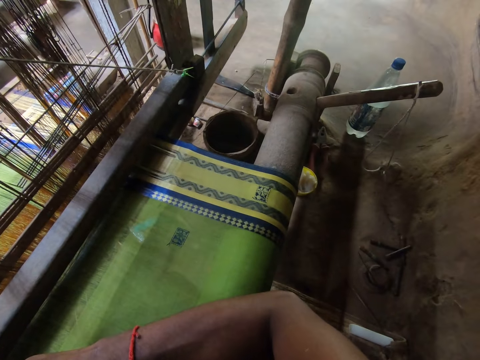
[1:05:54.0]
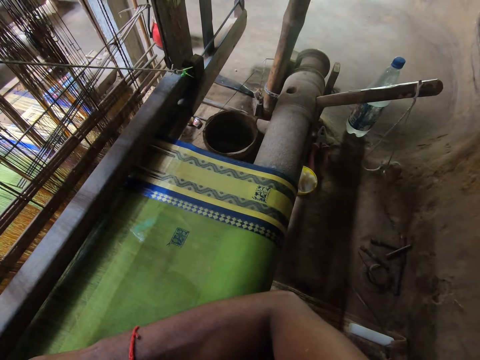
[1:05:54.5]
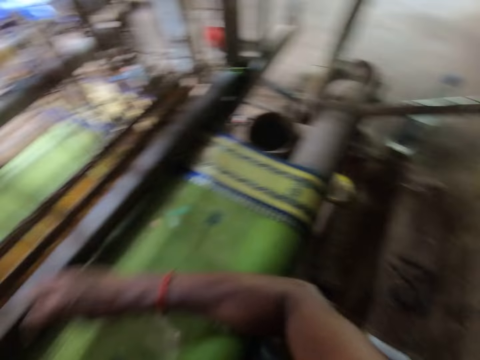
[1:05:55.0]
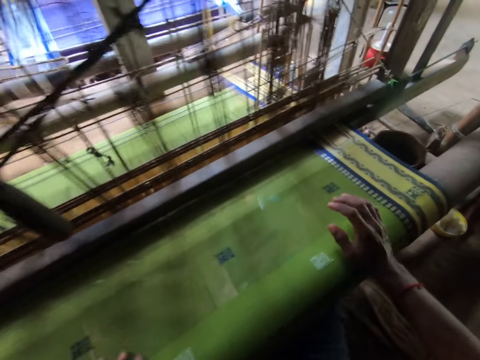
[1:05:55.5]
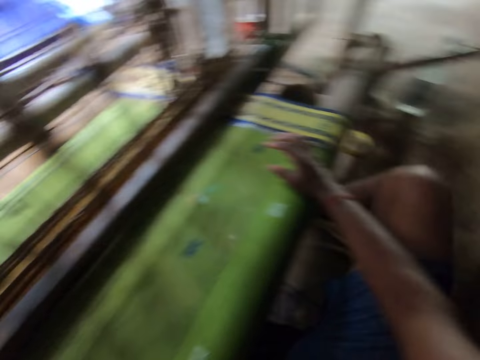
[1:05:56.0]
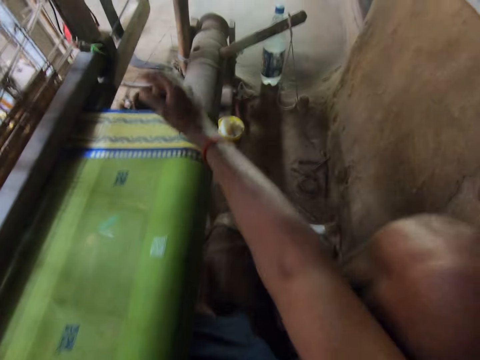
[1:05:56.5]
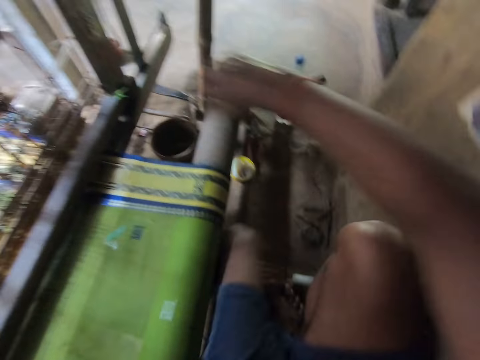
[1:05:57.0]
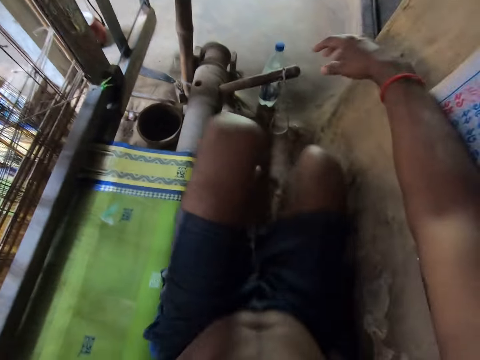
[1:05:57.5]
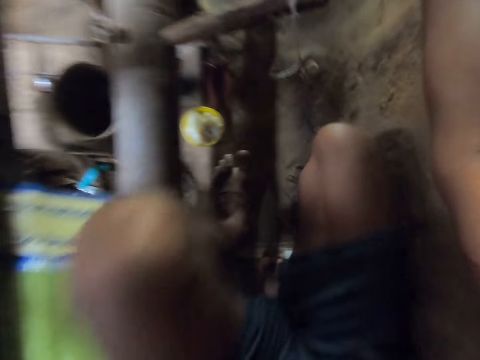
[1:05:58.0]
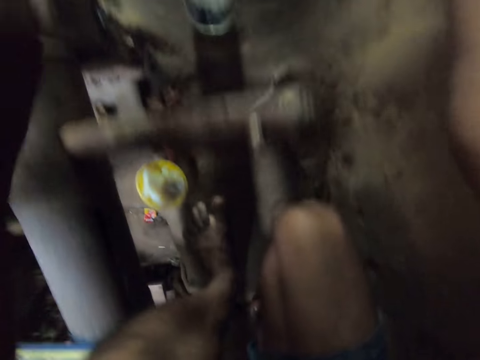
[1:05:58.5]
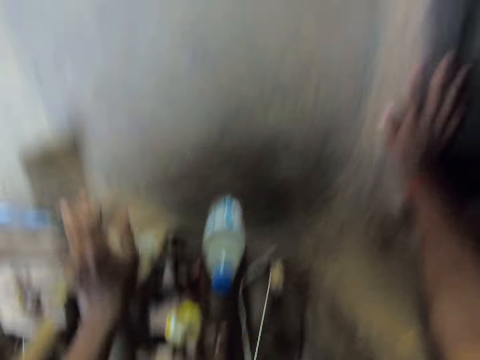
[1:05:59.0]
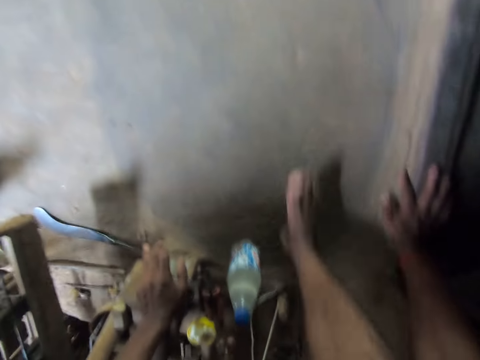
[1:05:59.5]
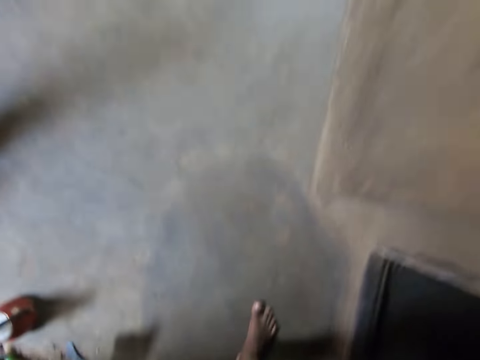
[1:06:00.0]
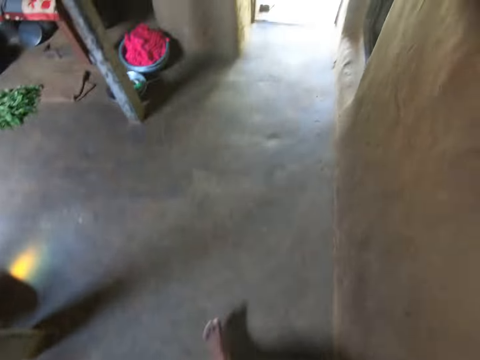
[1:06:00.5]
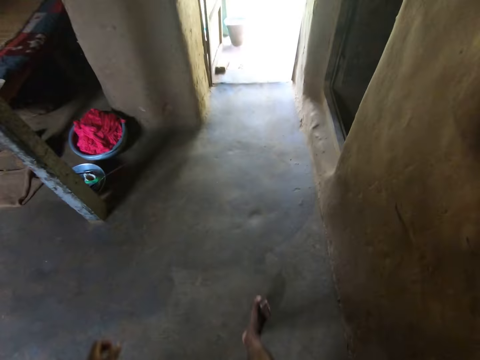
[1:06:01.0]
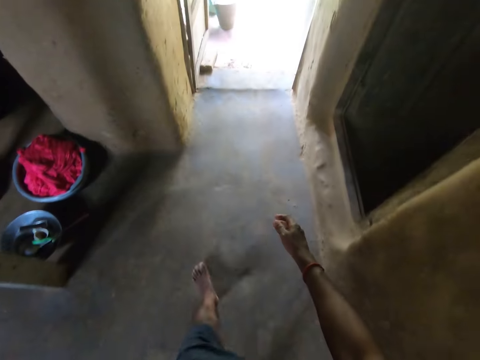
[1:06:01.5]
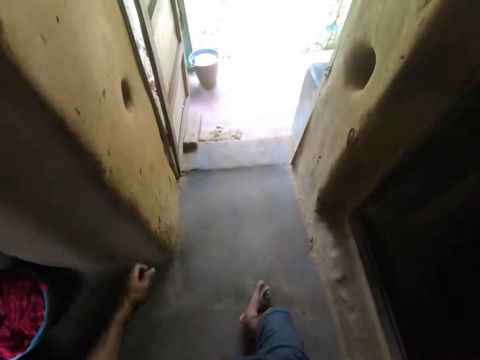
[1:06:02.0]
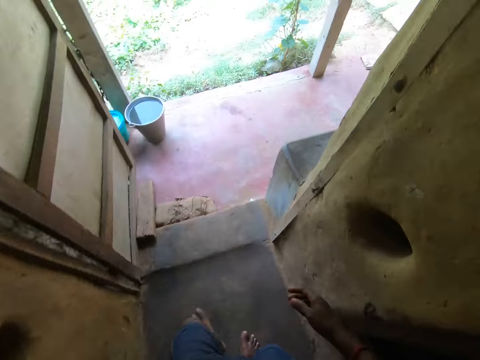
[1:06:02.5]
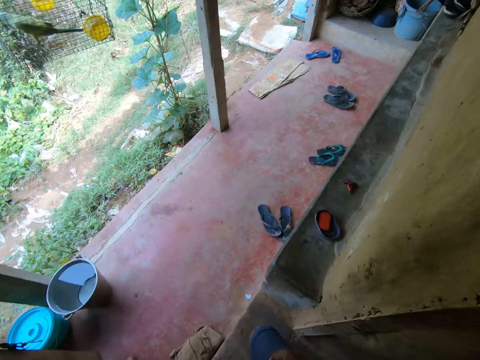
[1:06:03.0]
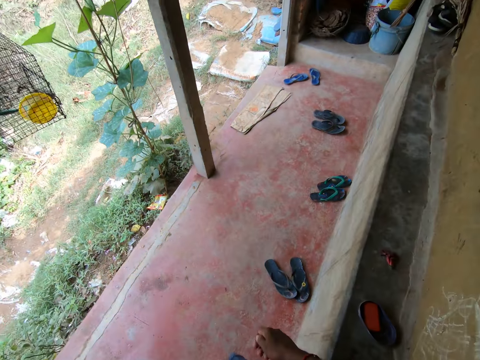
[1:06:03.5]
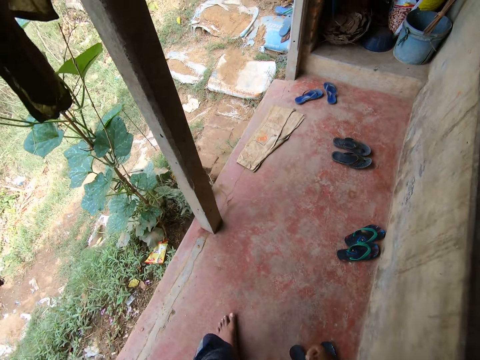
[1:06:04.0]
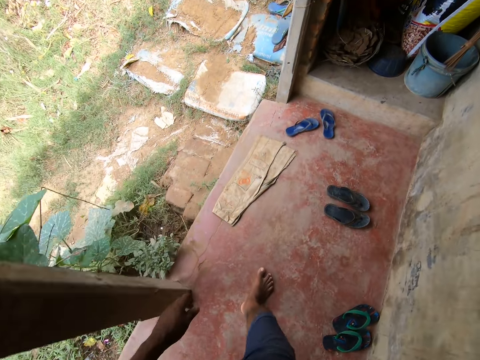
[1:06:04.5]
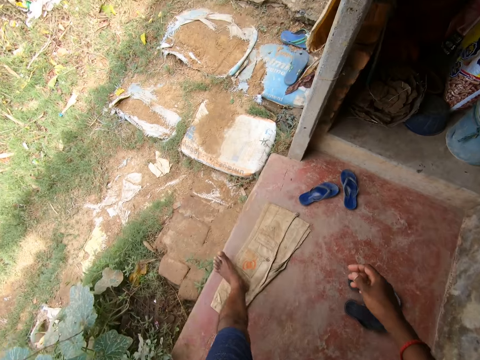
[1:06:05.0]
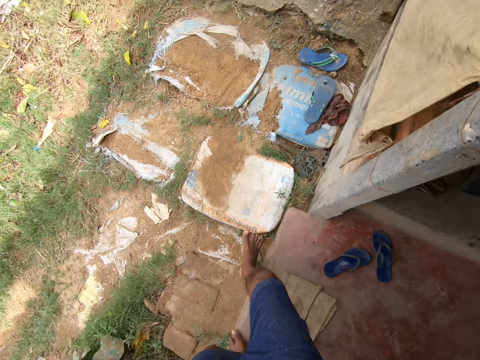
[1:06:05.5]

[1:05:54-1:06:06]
The camera wearer stands up and walks around.

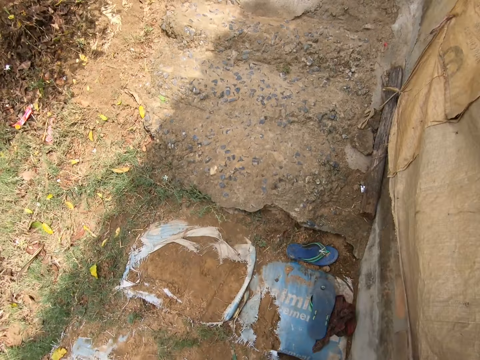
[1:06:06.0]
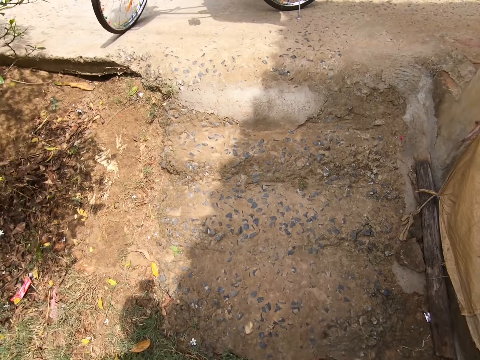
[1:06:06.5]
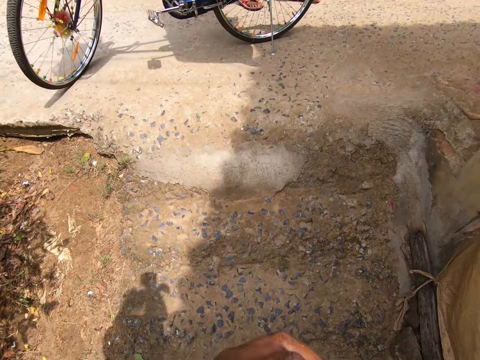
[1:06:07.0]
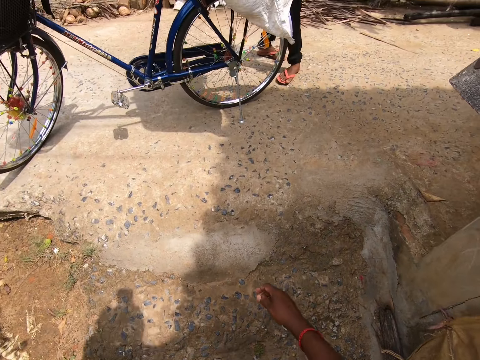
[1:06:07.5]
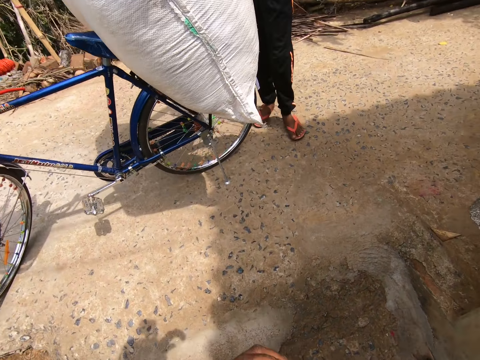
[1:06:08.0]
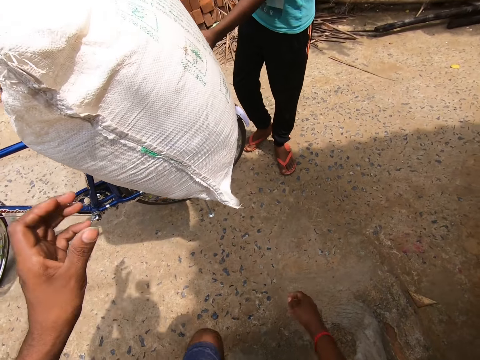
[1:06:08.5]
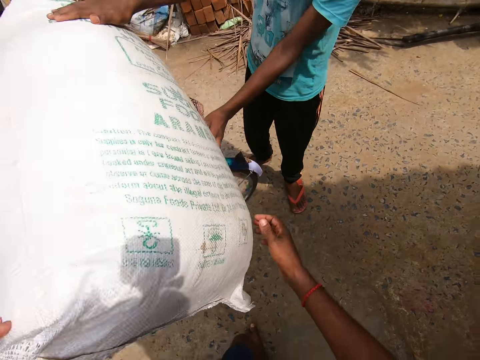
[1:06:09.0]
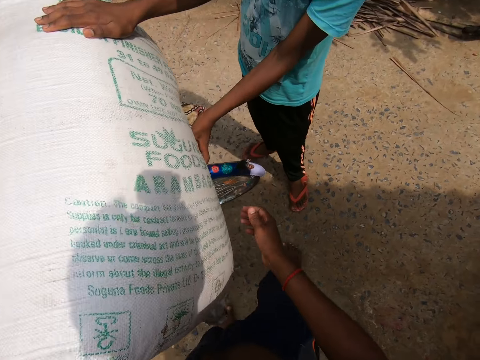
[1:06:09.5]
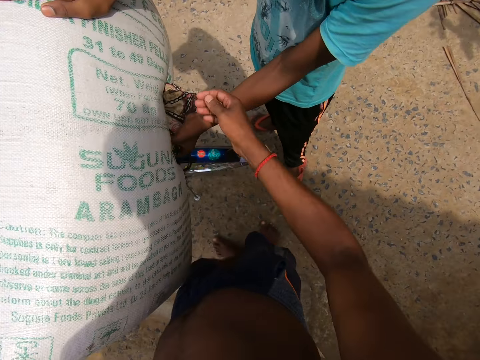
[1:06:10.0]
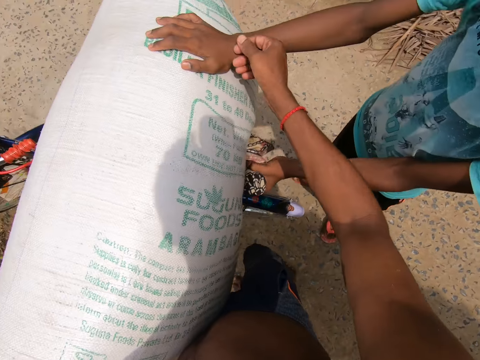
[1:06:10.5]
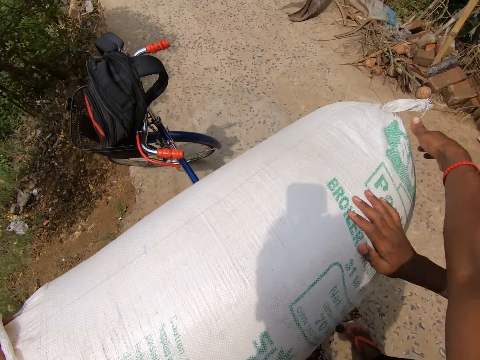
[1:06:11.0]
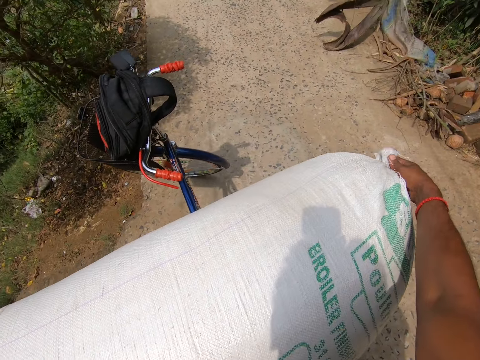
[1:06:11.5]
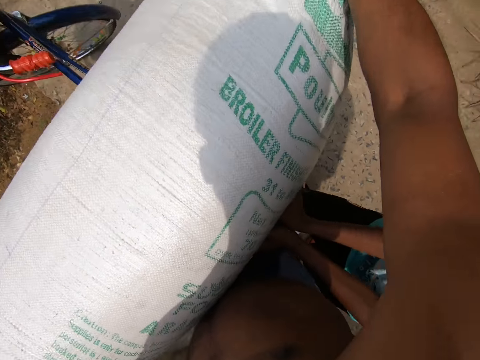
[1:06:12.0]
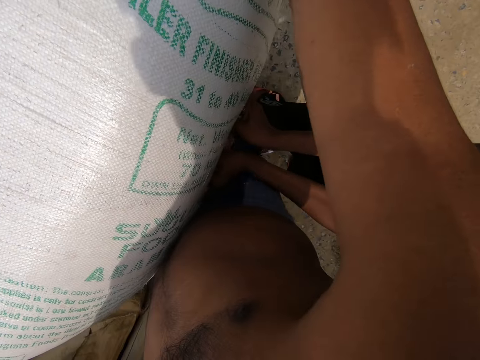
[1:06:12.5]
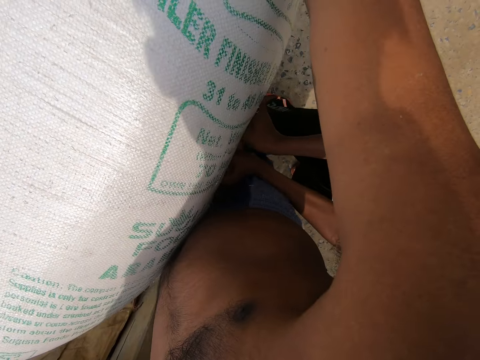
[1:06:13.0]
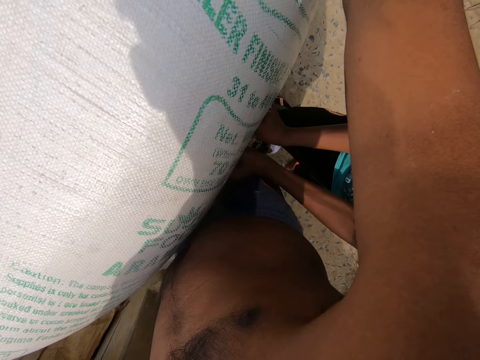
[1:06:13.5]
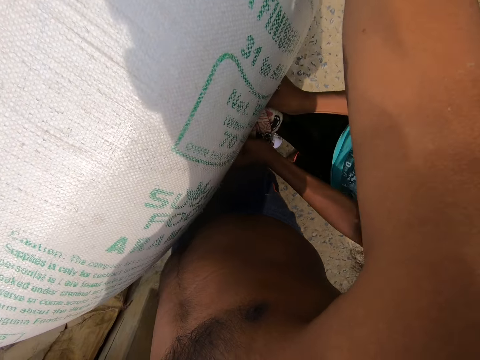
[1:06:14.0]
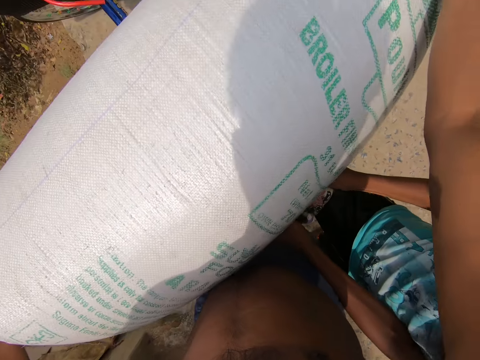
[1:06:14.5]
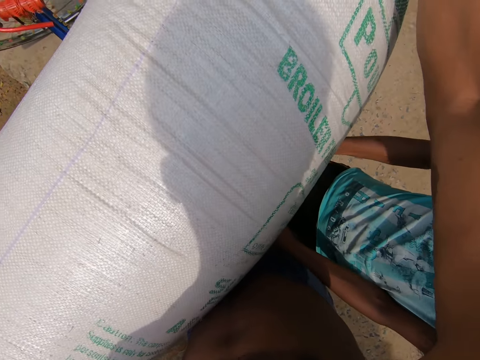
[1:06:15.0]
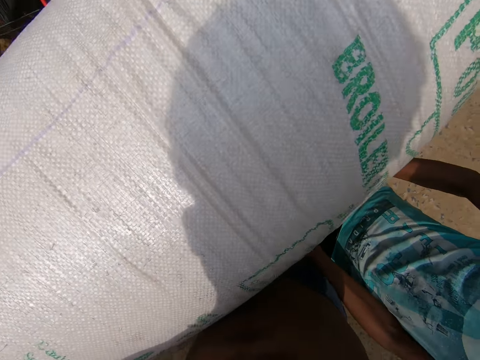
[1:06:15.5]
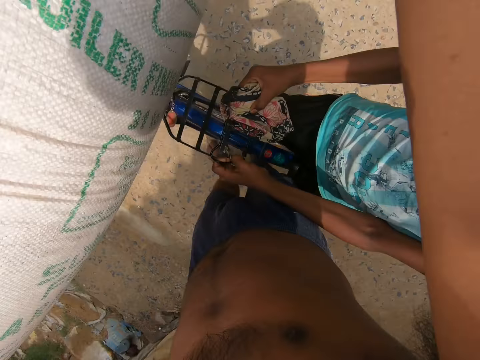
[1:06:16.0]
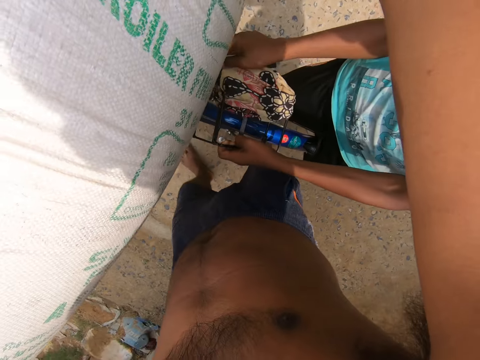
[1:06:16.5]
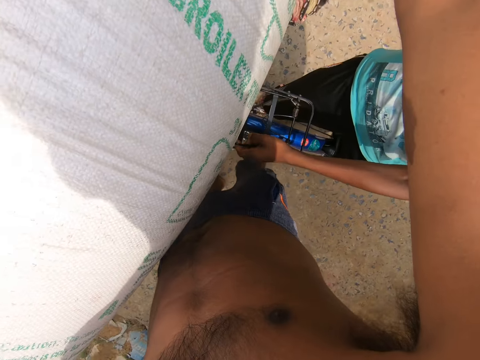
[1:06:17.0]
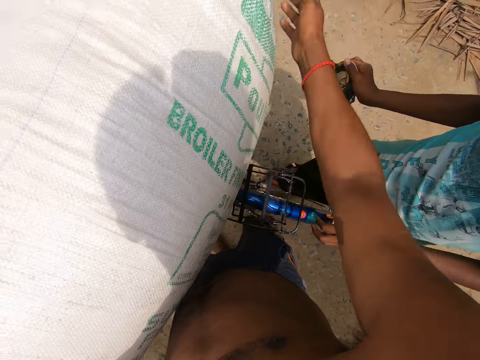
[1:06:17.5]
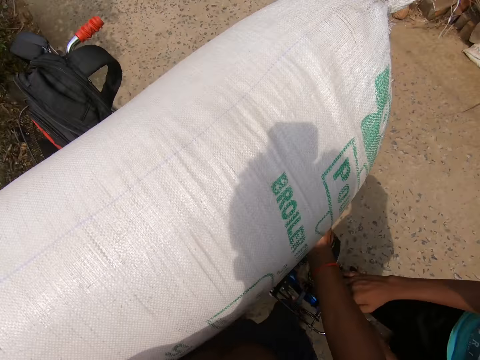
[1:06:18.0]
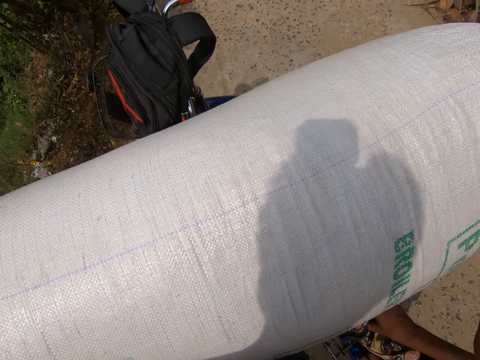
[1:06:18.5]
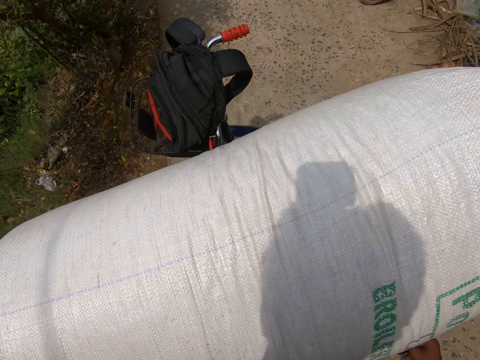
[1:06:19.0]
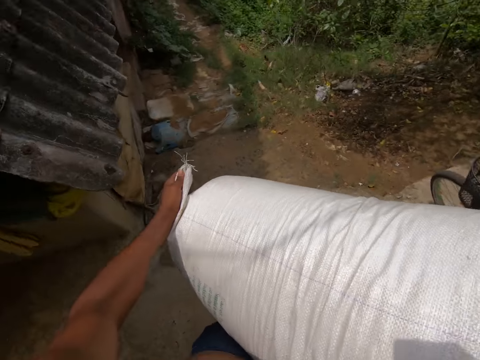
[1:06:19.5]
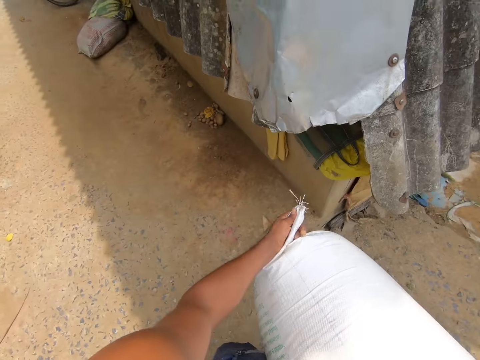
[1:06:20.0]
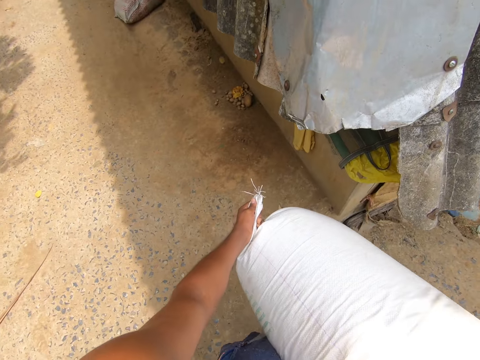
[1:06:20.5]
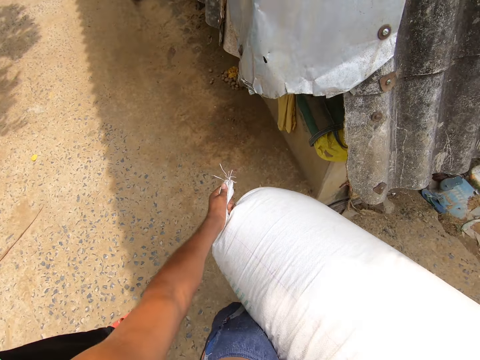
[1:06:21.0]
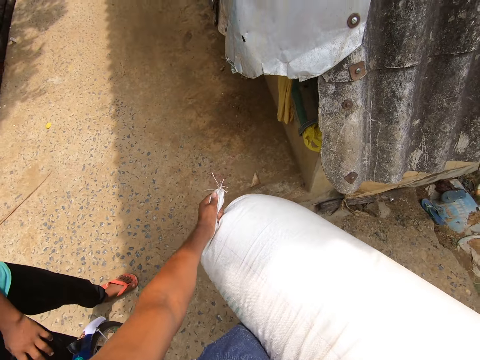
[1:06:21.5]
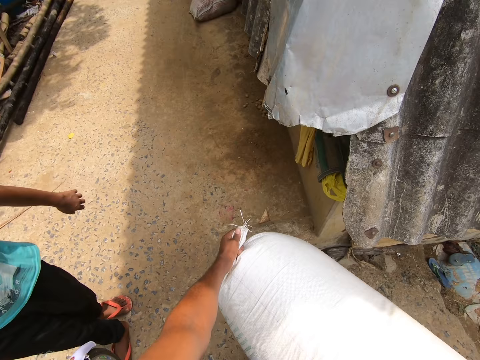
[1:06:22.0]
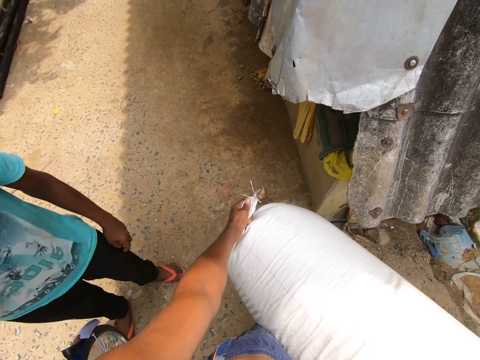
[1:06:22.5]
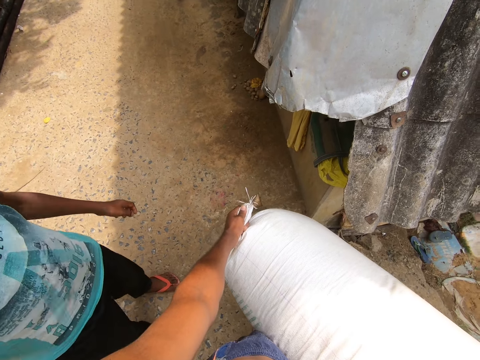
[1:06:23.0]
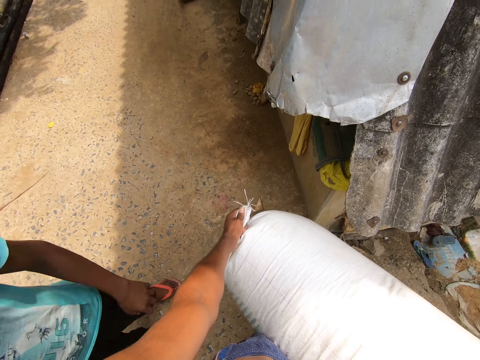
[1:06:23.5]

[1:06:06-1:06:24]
The man holds a bag or sack with both hands. The camera wearer interacts with the man. They talk to the man. They lift the bag from a bicycle with both hands. The man picks up a piece of cloth from the bicycle with his right hand. The camera wearer carries the sack. They talk to the man.
